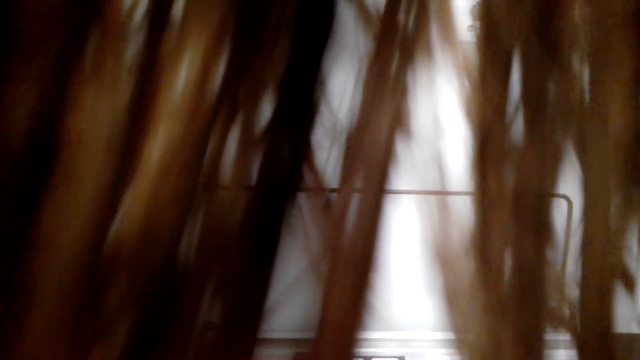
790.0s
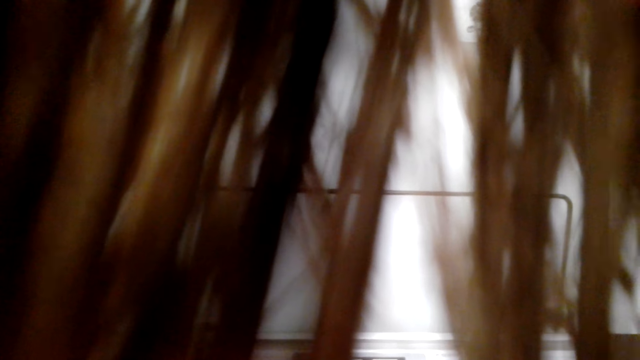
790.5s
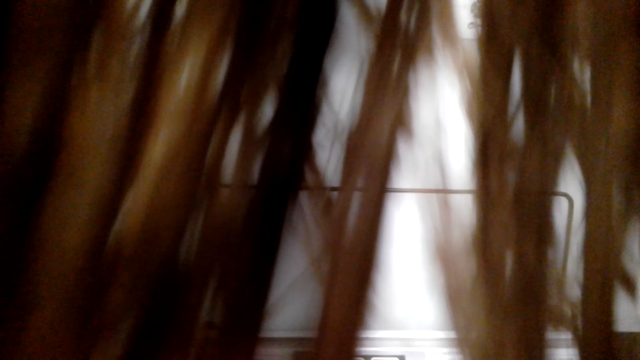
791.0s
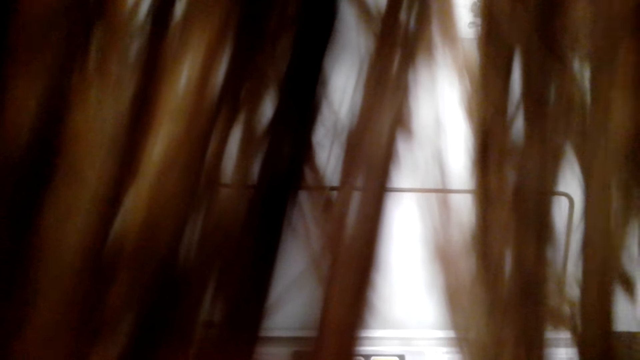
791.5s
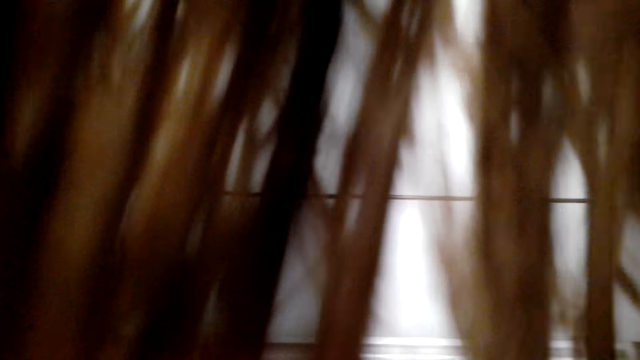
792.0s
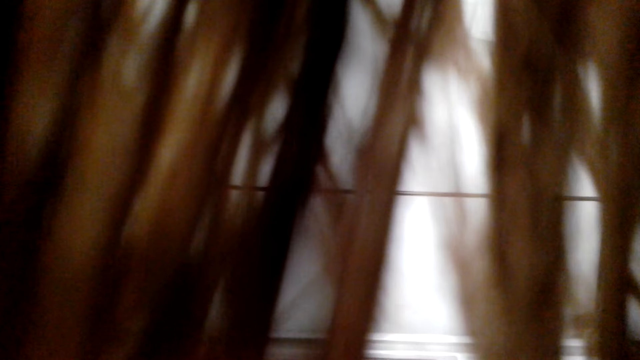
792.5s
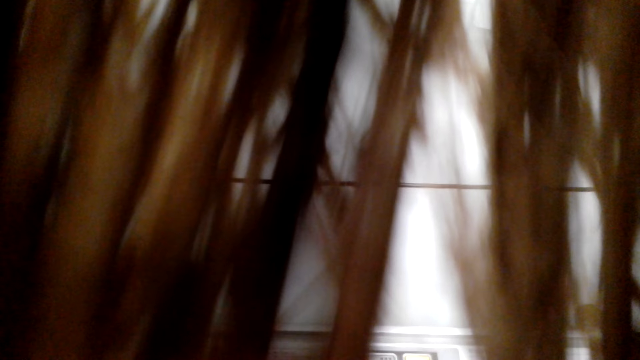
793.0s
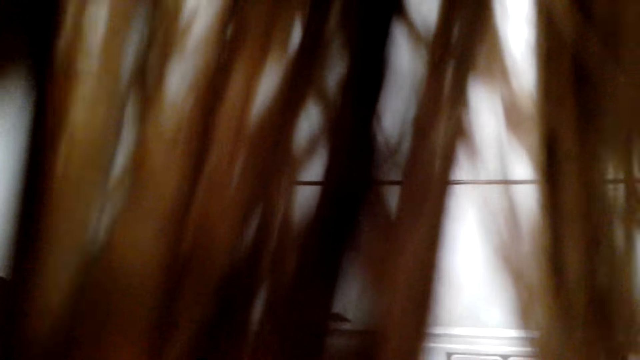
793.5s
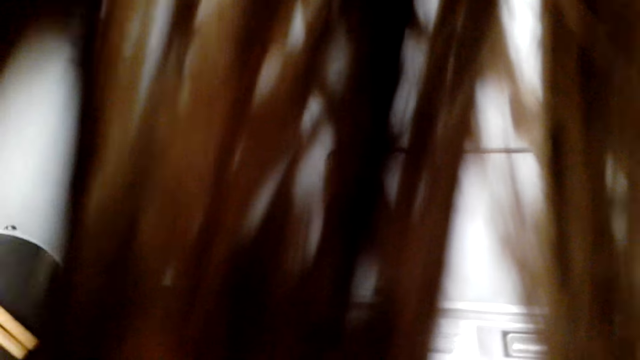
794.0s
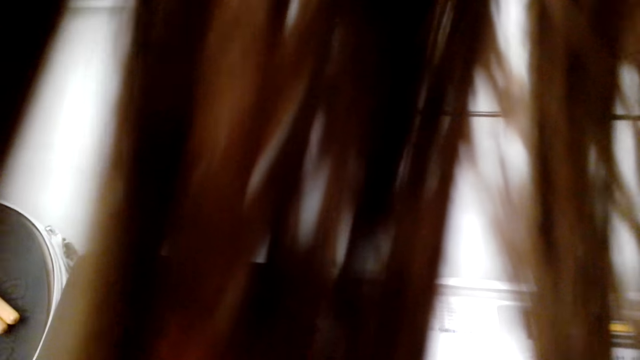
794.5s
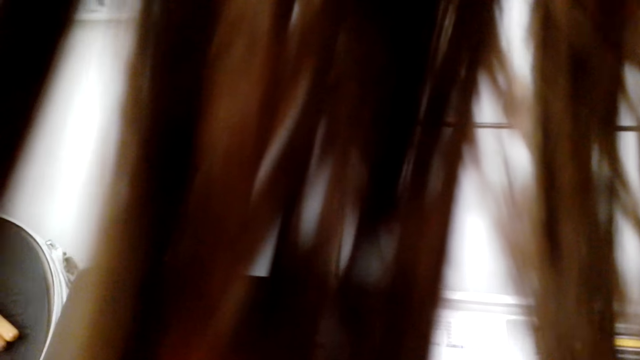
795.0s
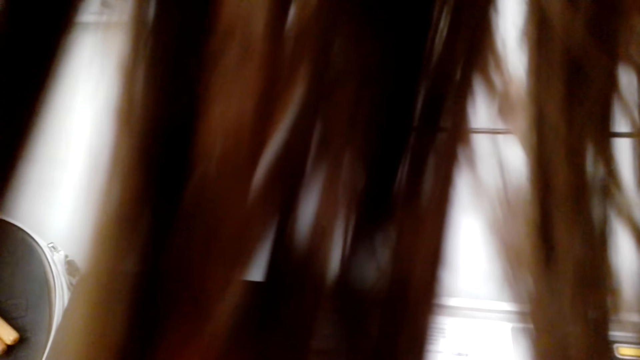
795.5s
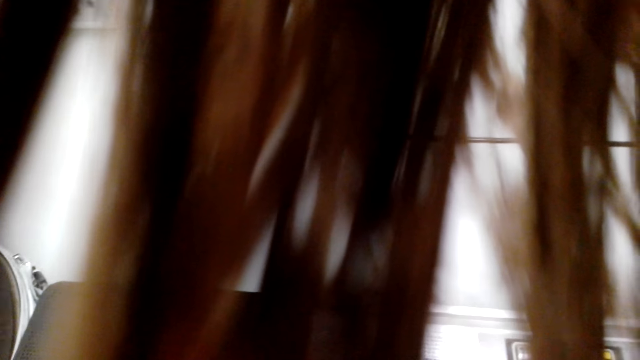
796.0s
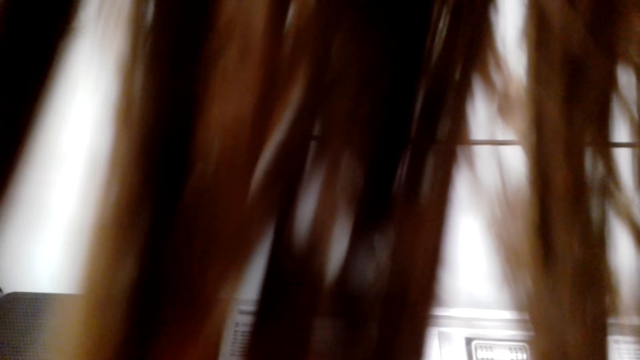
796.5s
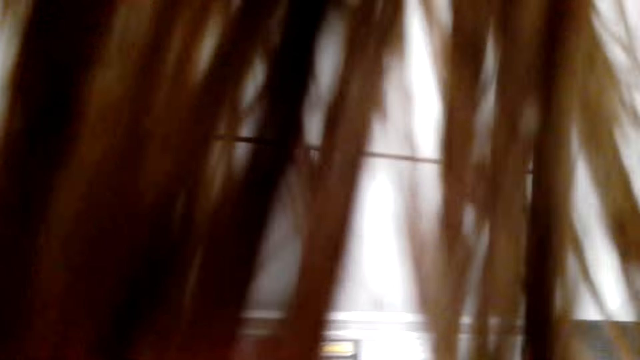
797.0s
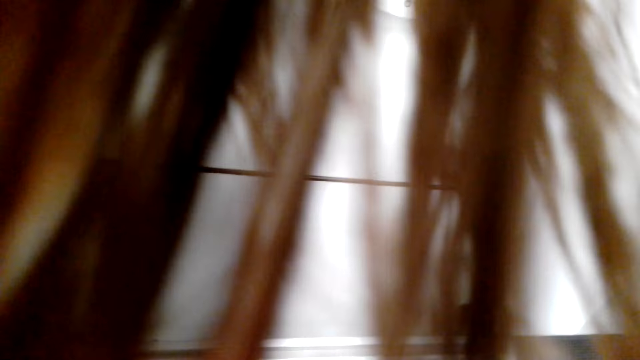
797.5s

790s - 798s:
The camera wearer plays the piano.

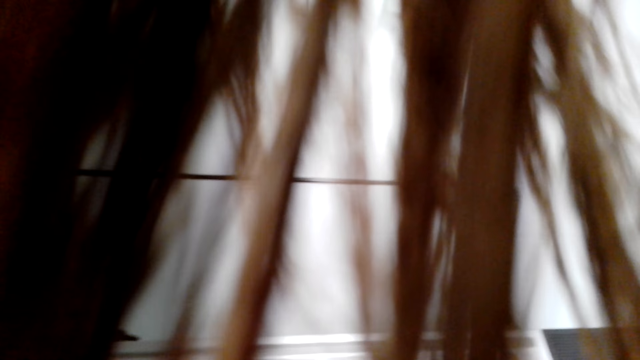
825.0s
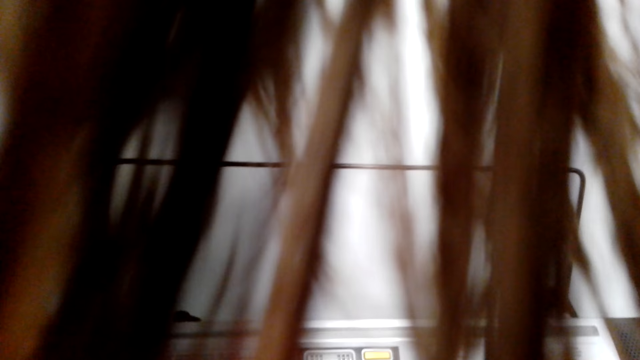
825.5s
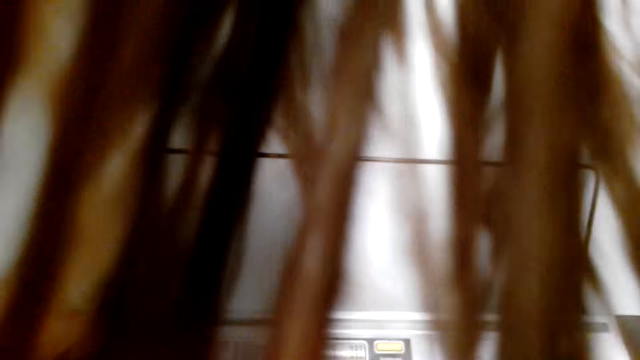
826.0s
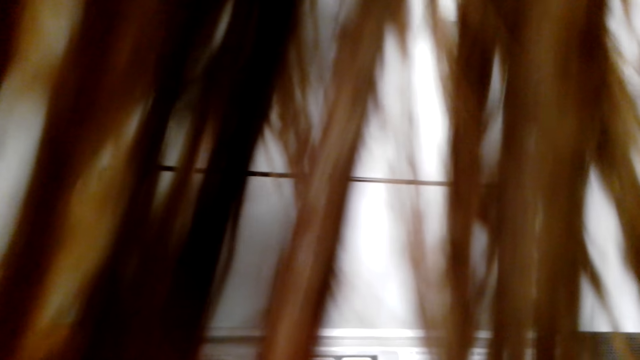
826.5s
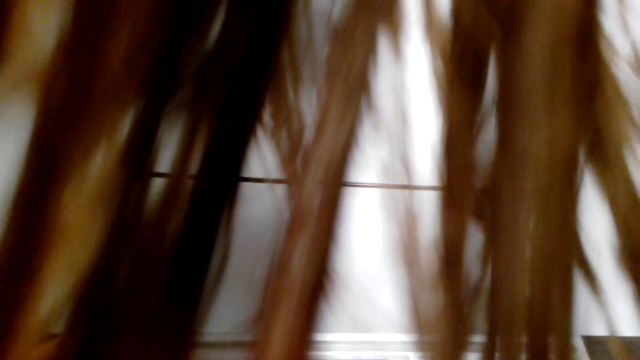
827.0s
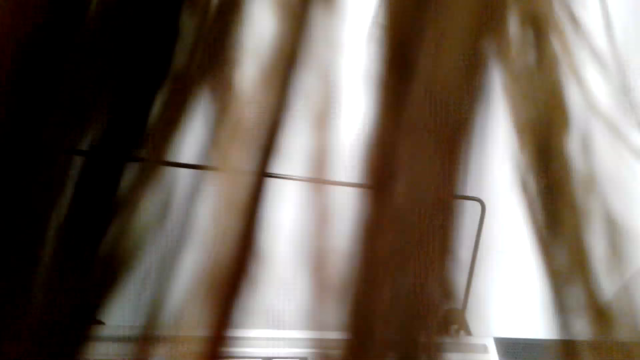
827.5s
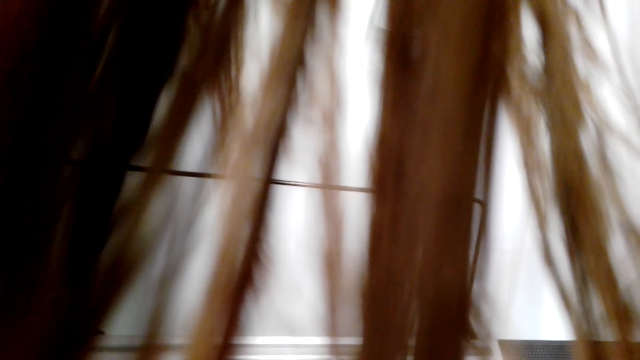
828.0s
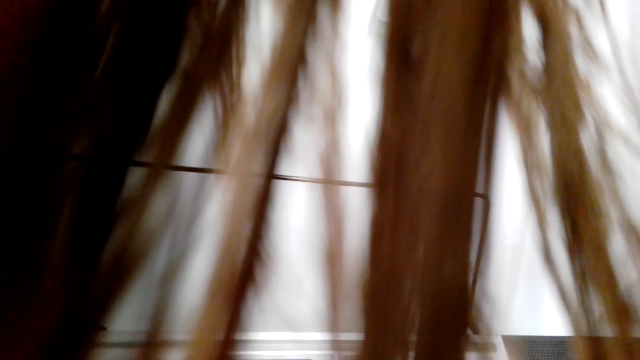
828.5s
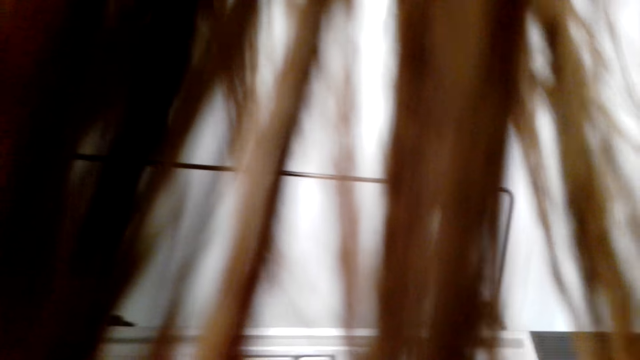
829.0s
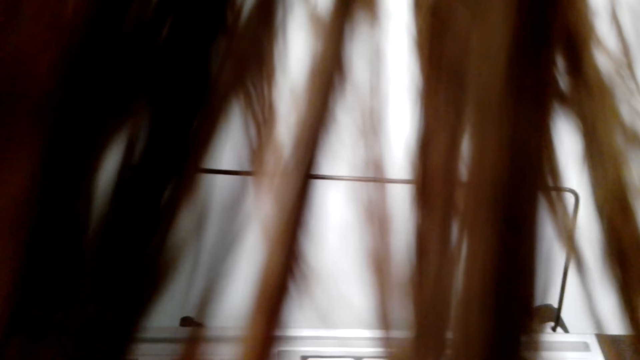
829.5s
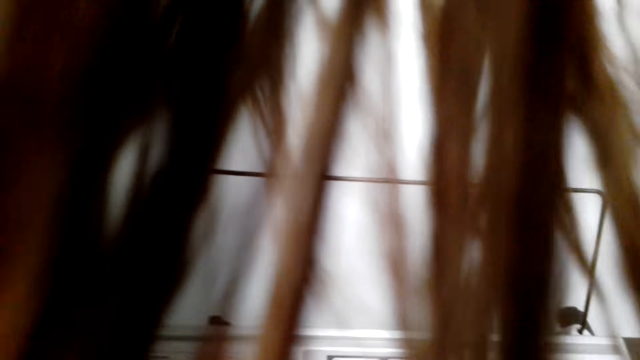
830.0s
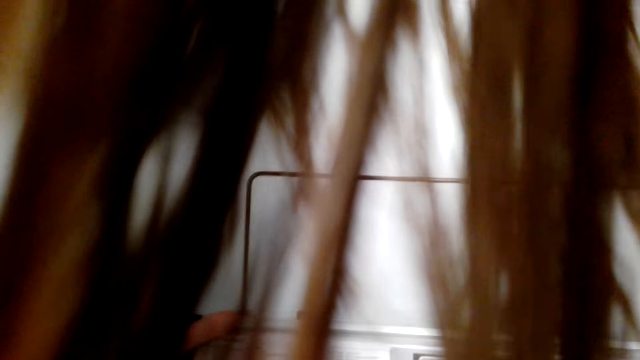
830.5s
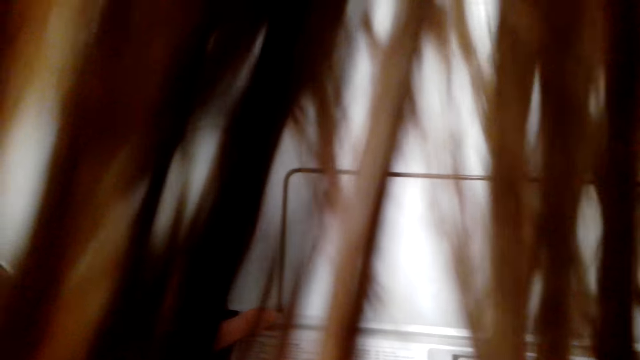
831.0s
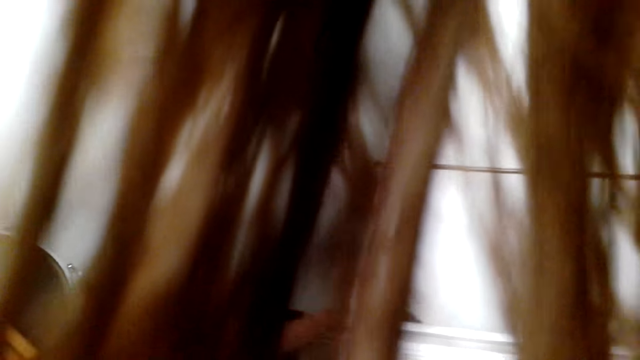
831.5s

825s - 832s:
The camera wearer plays a piano.

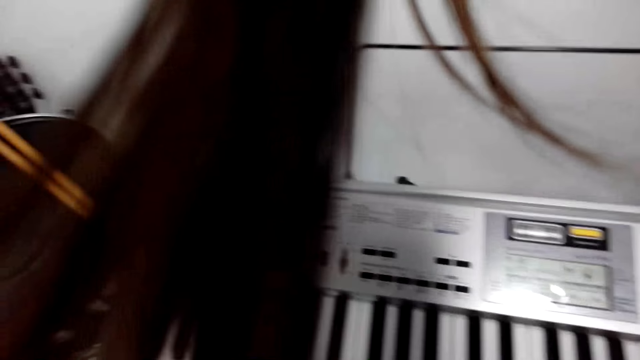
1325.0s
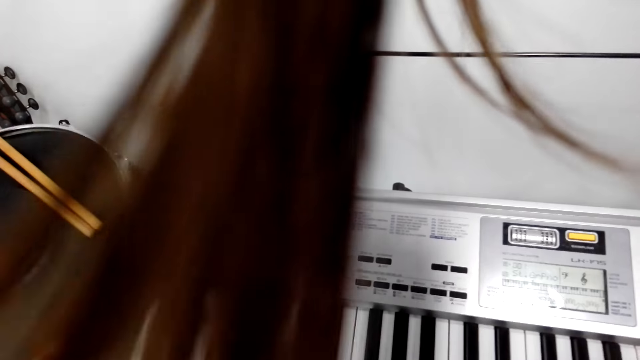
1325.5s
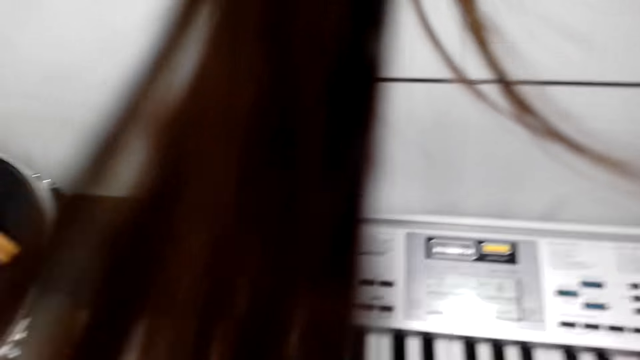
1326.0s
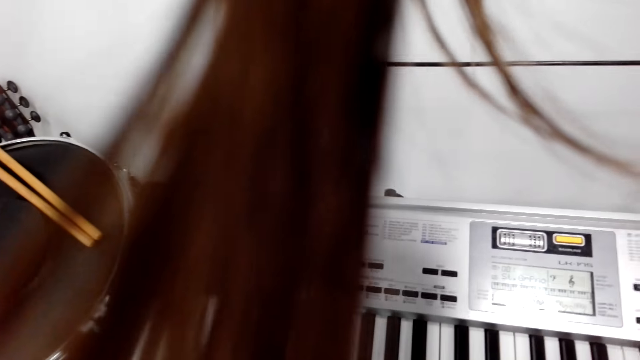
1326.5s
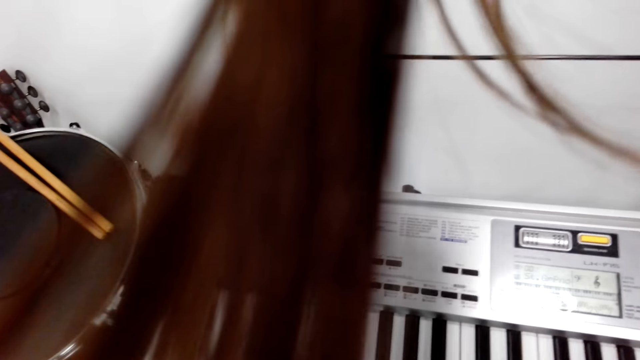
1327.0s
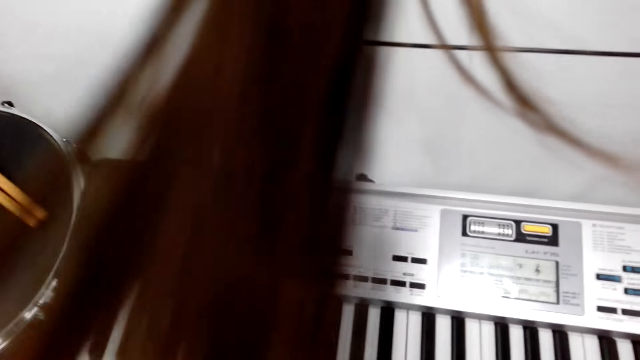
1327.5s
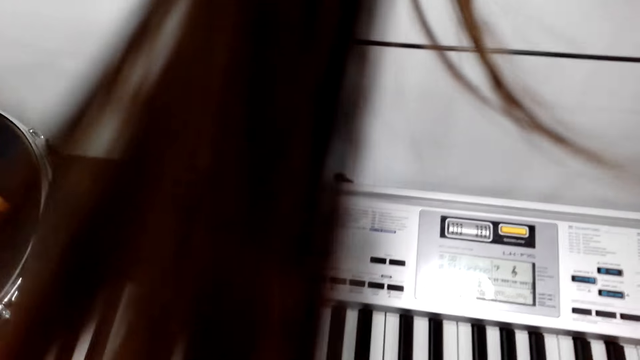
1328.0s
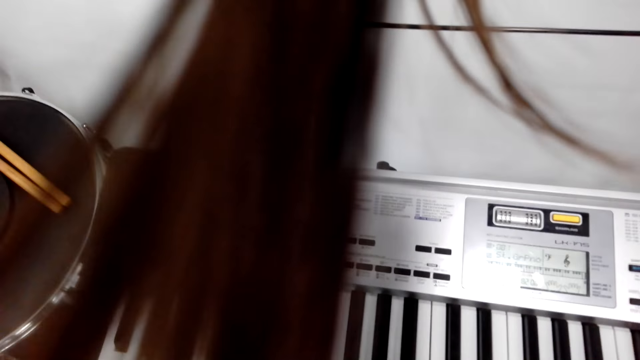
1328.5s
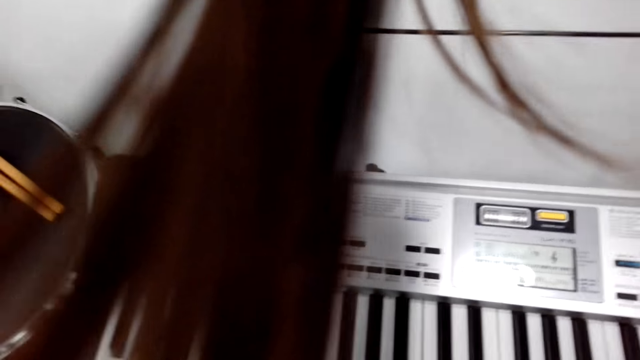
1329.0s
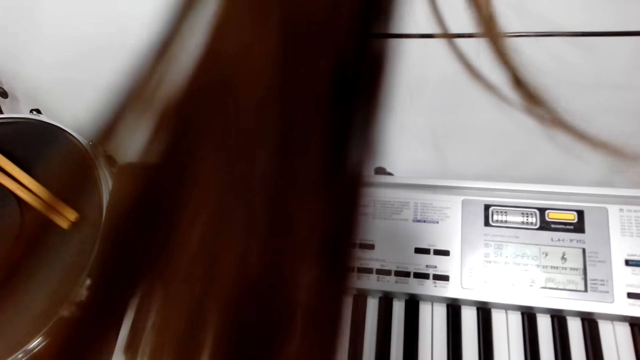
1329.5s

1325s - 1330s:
The camera wearer stares around.
